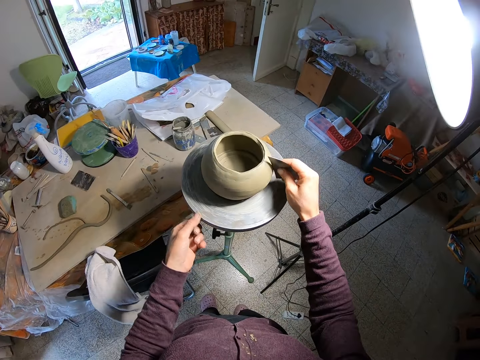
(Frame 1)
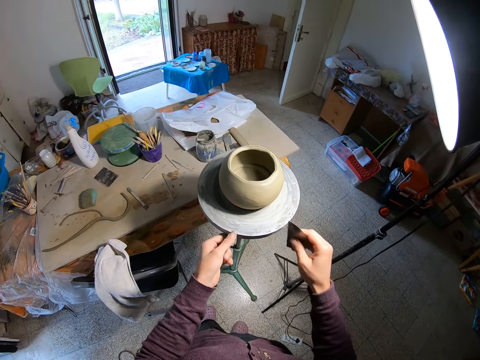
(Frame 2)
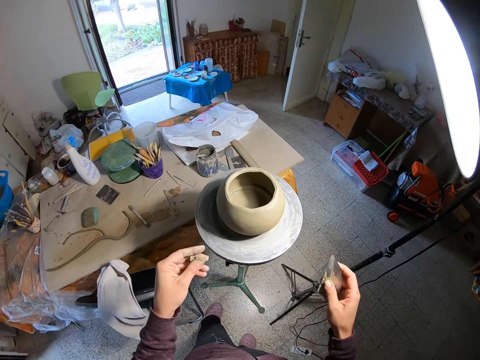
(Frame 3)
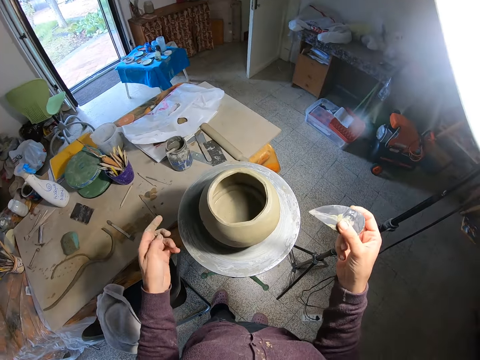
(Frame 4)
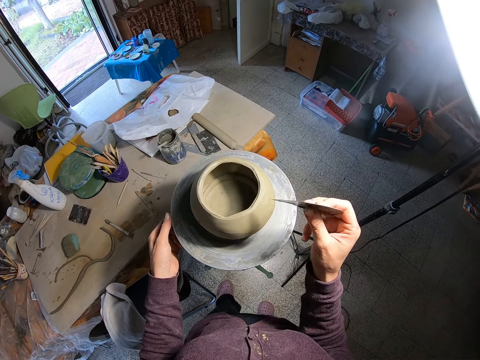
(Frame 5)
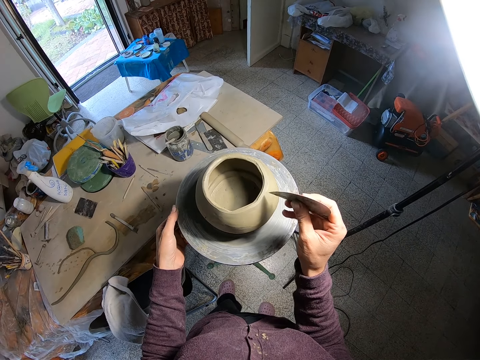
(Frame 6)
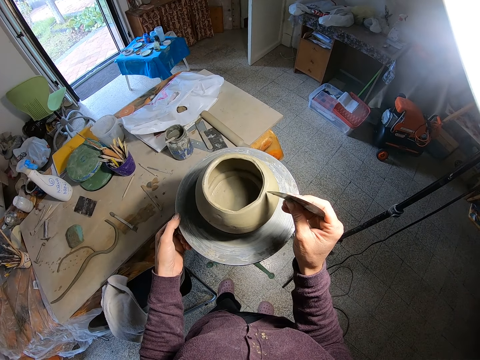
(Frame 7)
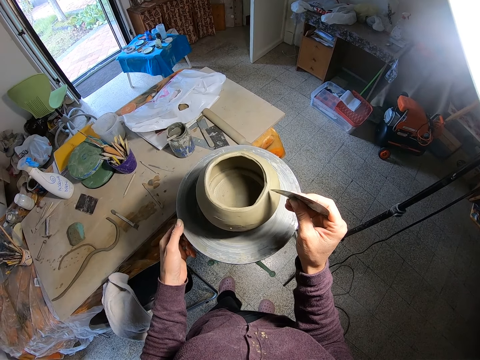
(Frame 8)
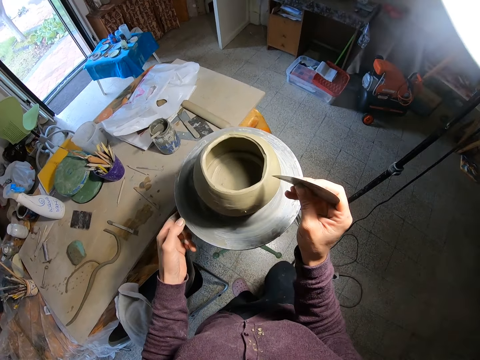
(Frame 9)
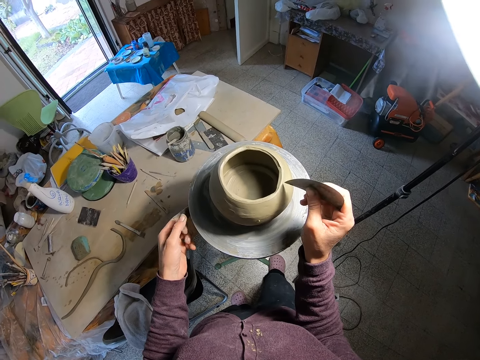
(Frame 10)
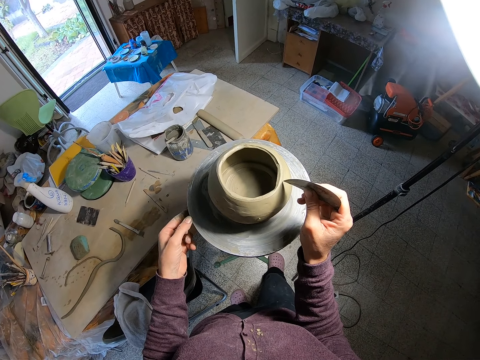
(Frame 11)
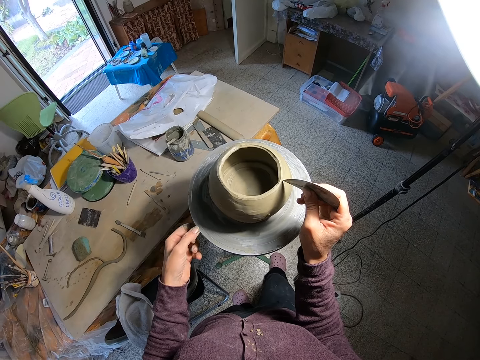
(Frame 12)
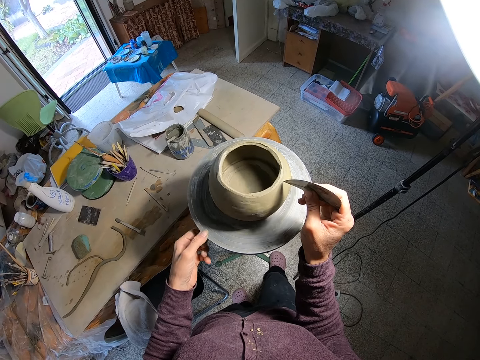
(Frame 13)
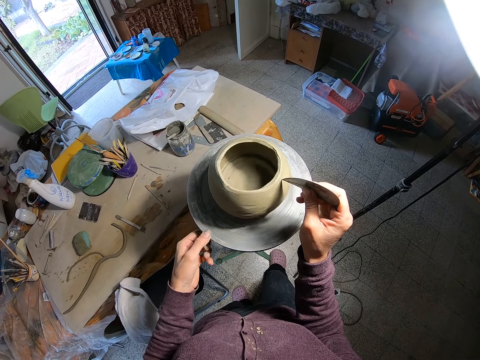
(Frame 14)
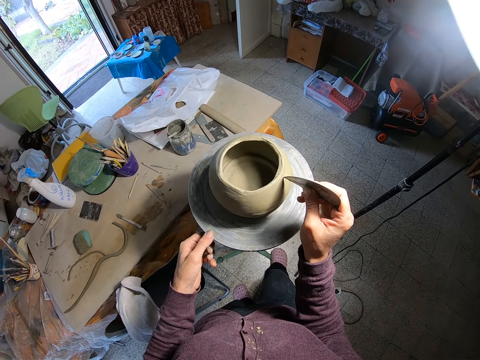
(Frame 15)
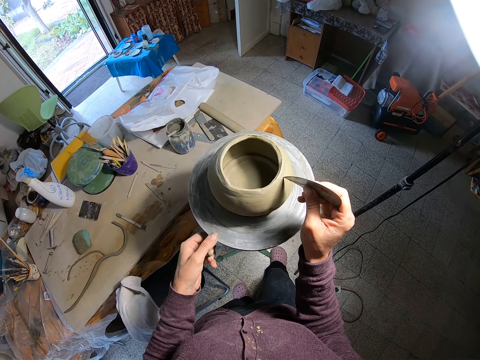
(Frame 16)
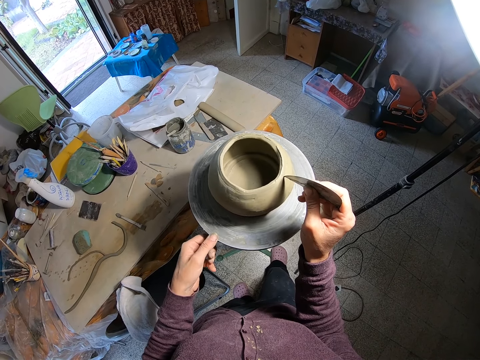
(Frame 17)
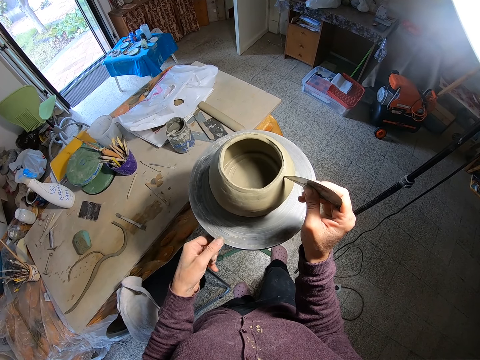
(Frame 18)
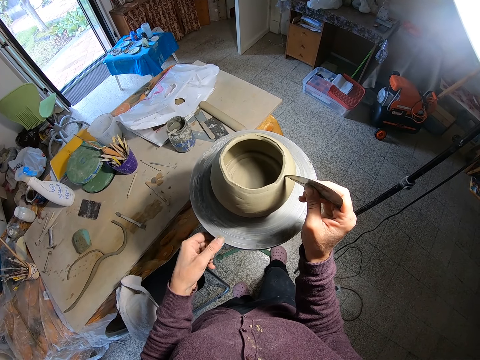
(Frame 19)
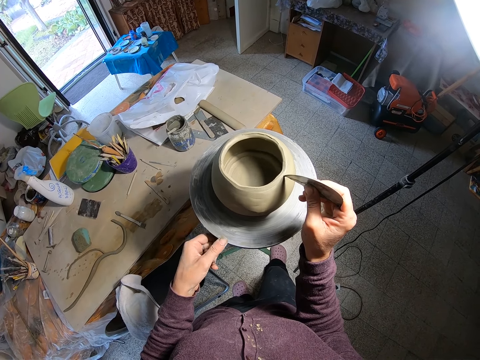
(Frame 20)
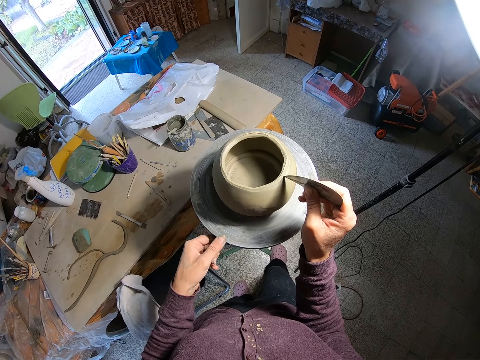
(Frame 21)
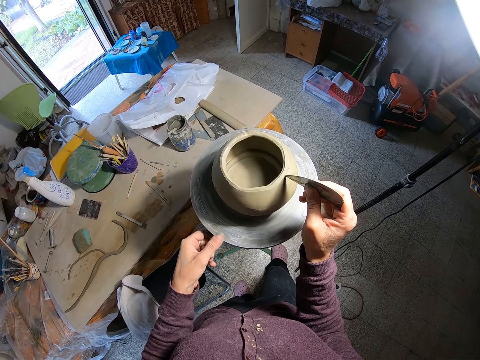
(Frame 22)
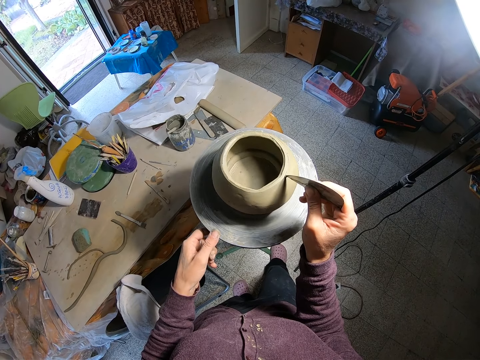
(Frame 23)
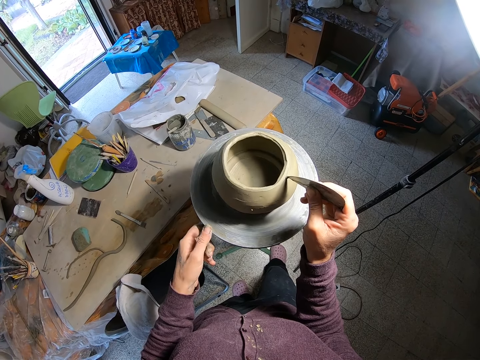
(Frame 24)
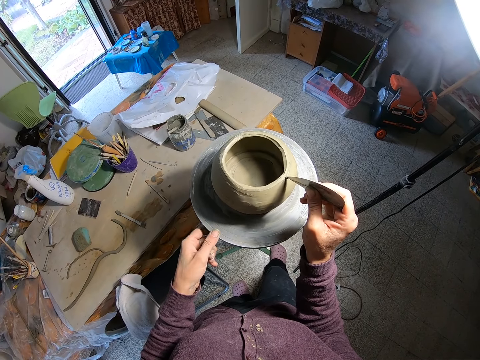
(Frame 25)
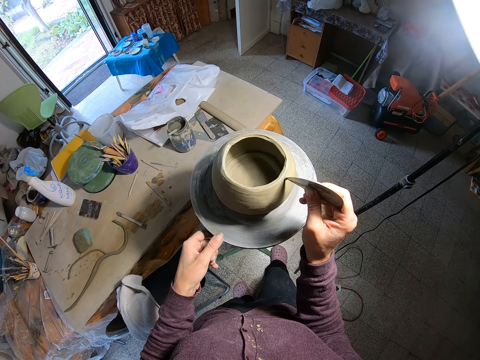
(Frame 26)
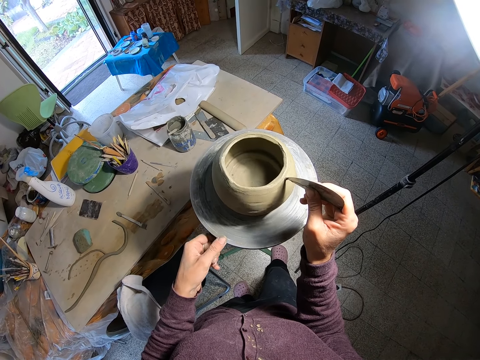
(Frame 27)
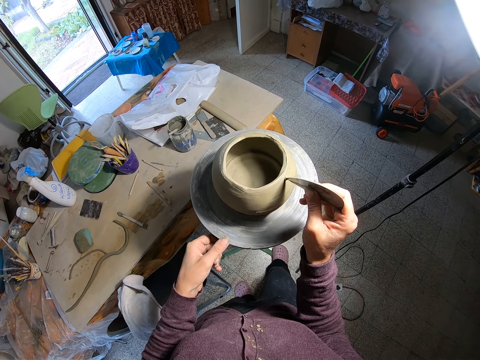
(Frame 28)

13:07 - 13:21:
The camera wearer looks at the pot. They rotate the stool. They make a decoration on the pot.

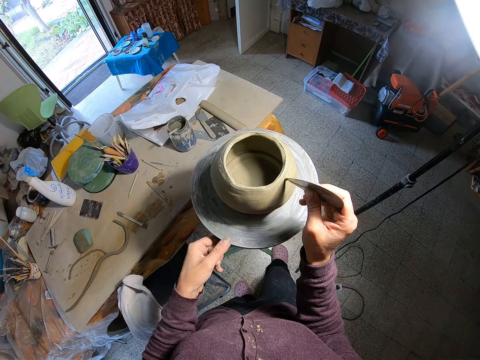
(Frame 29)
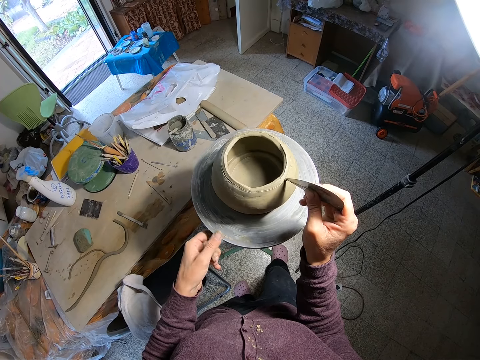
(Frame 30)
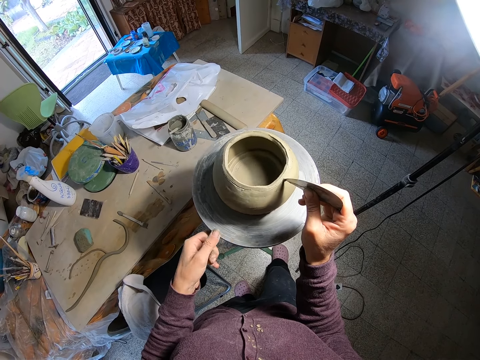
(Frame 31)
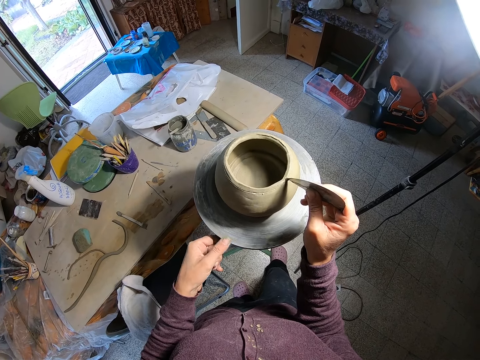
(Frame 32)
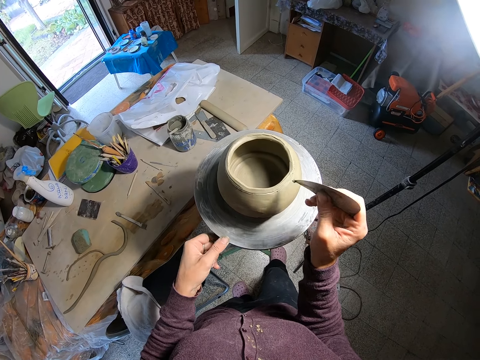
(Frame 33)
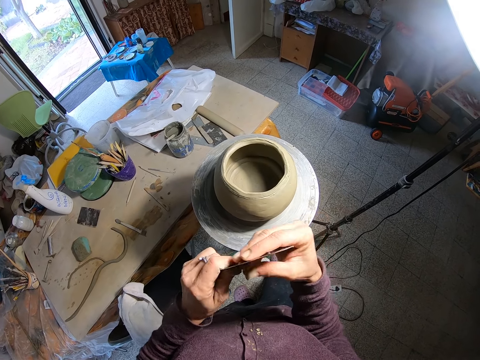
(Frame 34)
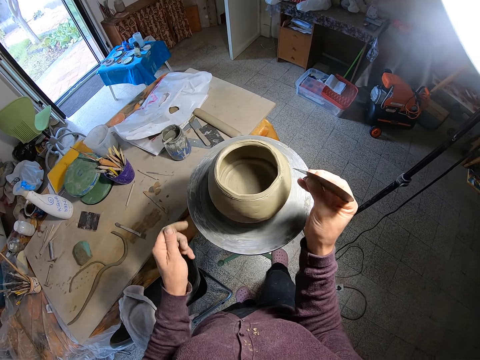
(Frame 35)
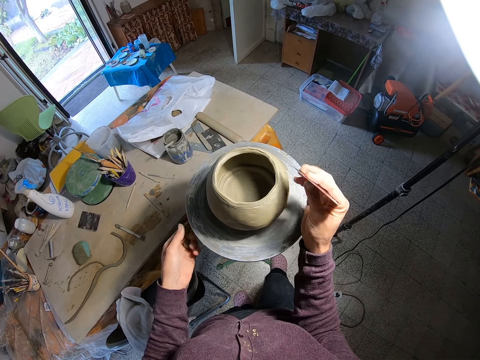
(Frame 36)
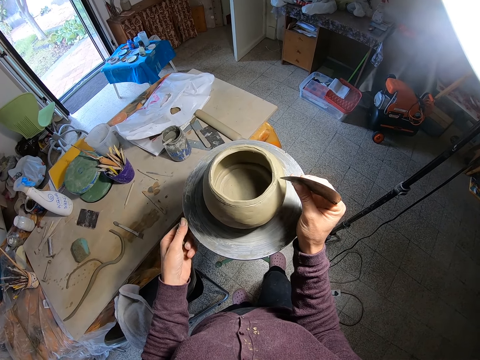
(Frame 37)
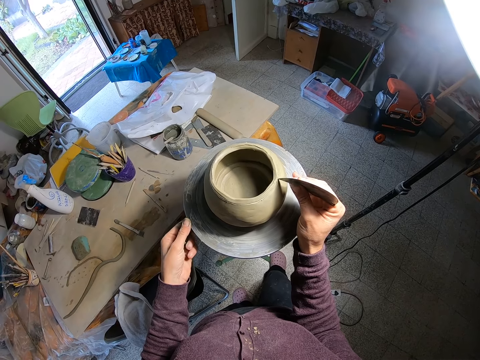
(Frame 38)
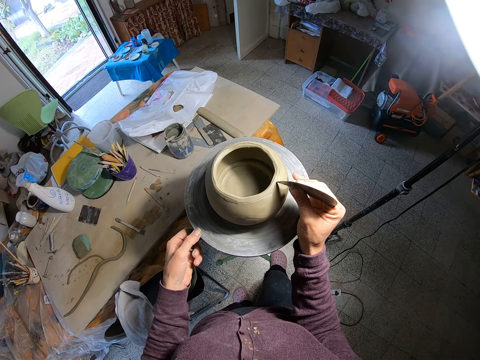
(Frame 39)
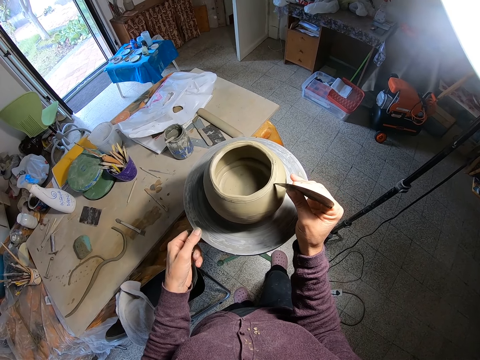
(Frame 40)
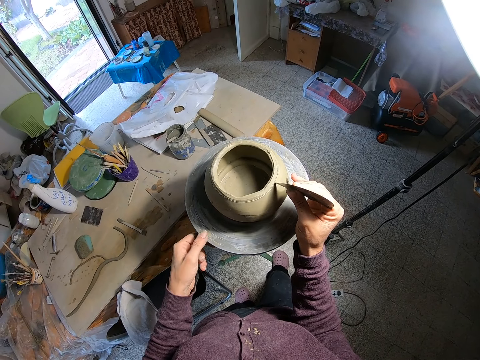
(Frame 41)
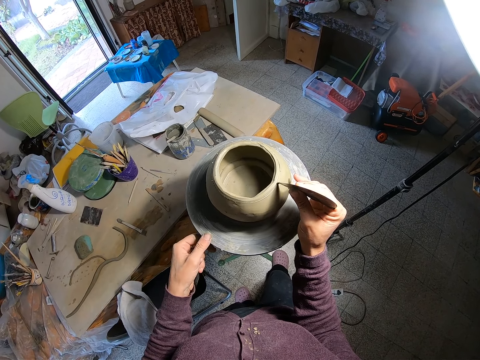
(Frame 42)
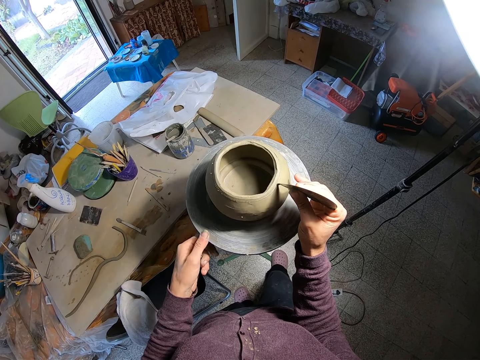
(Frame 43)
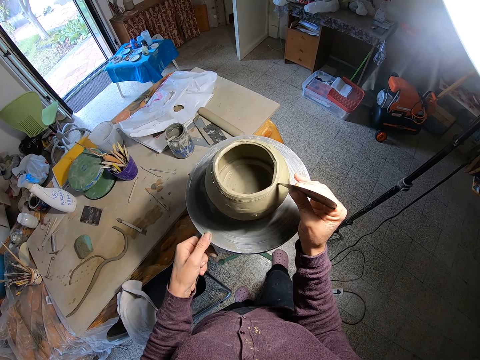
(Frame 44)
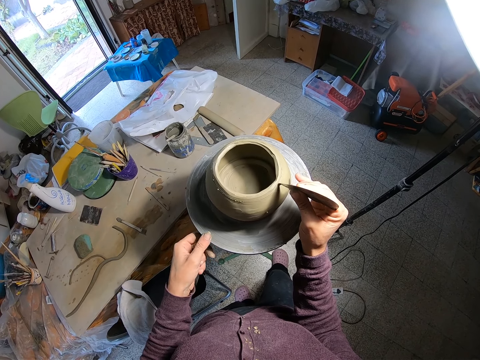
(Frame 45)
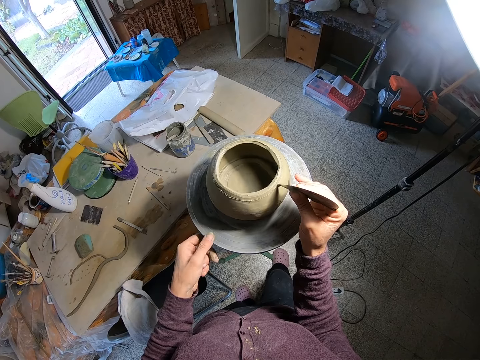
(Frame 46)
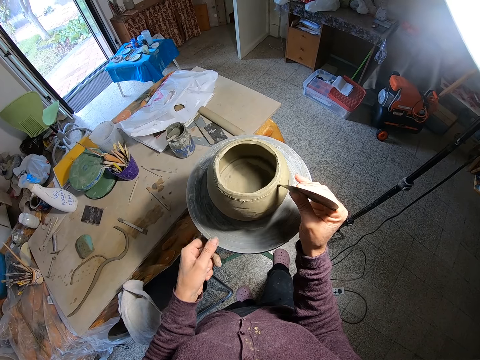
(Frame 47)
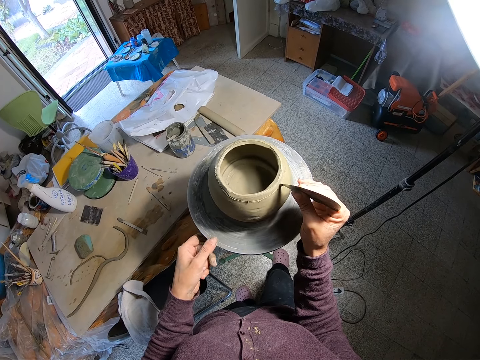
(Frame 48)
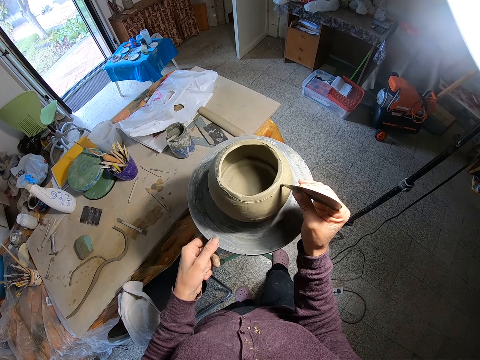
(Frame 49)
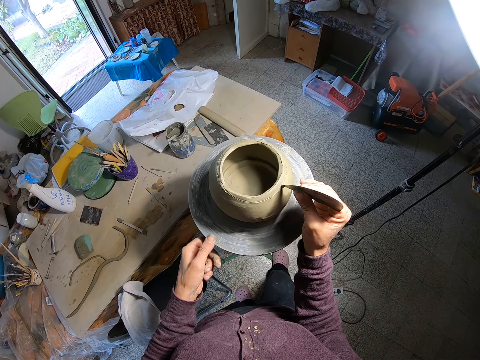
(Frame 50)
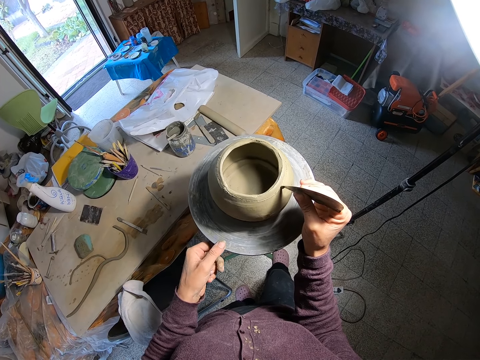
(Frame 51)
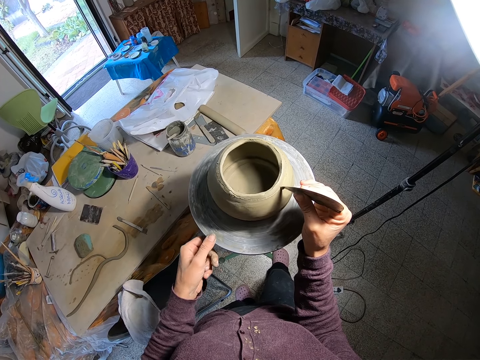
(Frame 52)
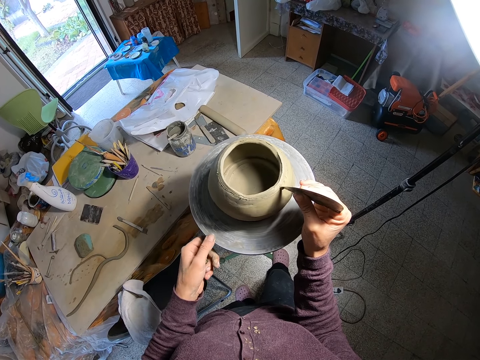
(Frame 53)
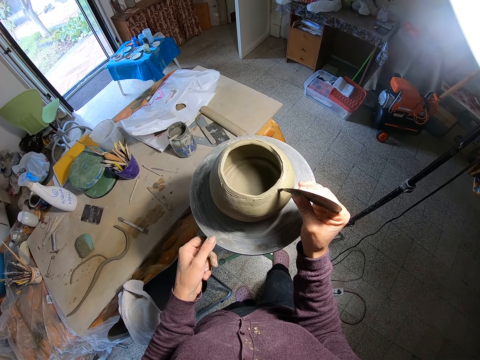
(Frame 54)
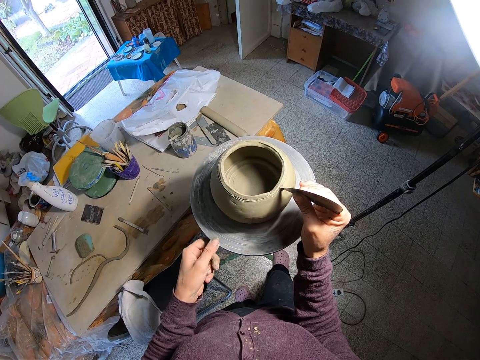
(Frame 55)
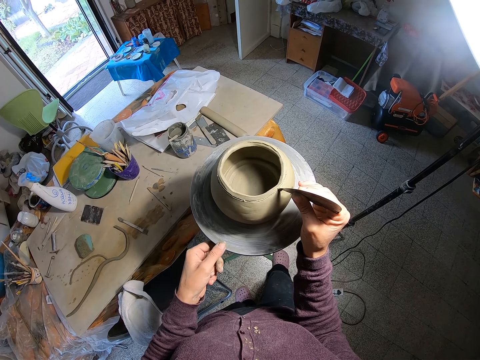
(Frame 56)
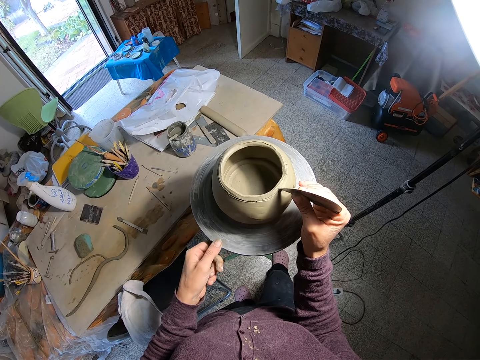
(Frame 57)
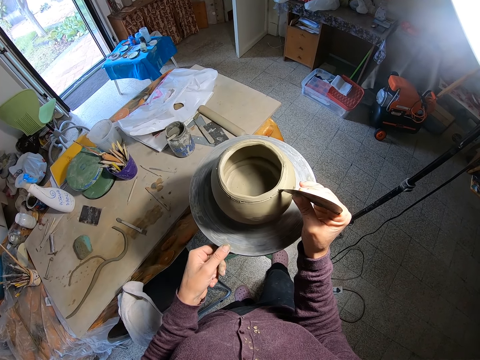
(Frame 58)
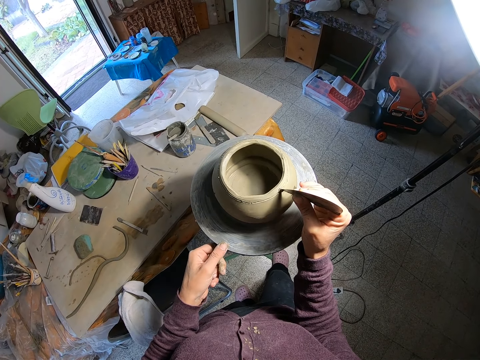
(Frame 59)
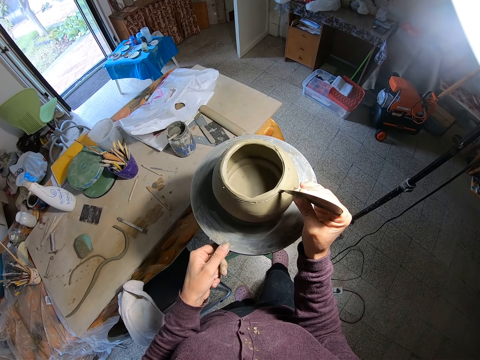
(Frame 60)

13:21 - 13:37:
The camera wearer removes clay from the sandpaper with his left hand. He places the sandpaper against the clay pot on the potter's wheel with his right hand. He rotates the potter's wheel with his left hand.
